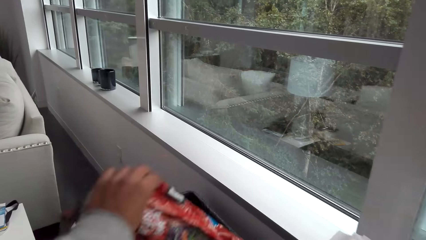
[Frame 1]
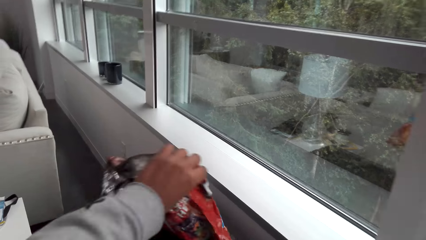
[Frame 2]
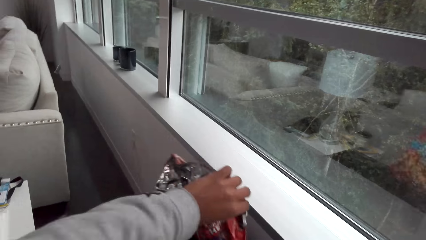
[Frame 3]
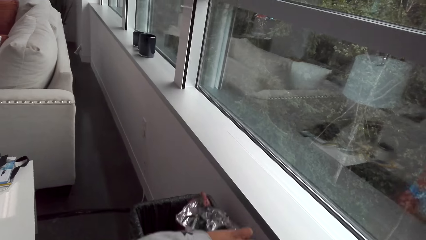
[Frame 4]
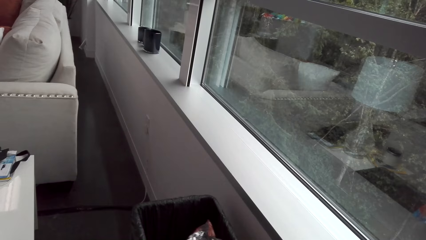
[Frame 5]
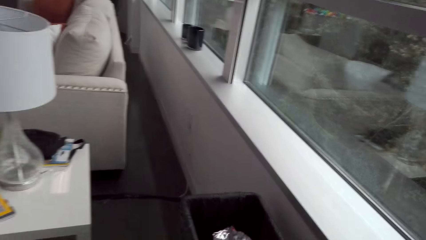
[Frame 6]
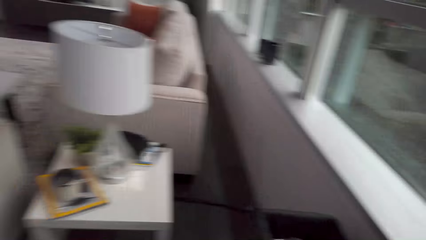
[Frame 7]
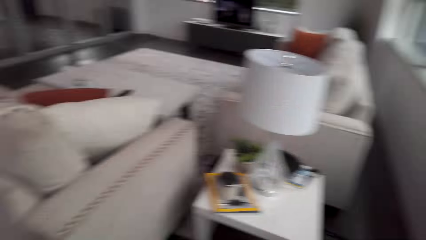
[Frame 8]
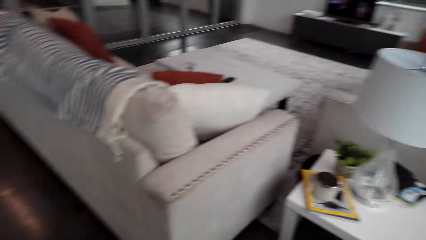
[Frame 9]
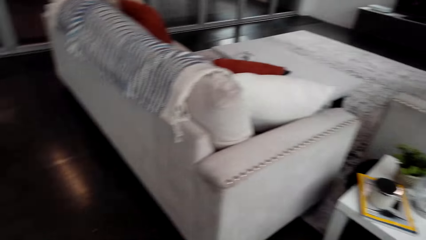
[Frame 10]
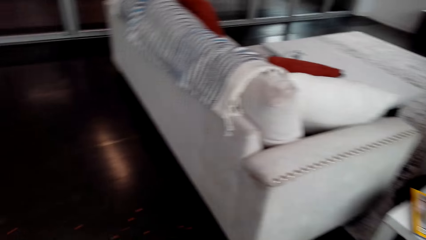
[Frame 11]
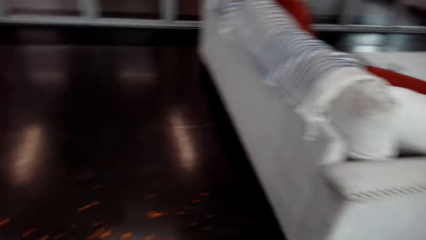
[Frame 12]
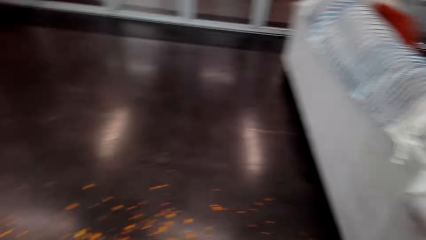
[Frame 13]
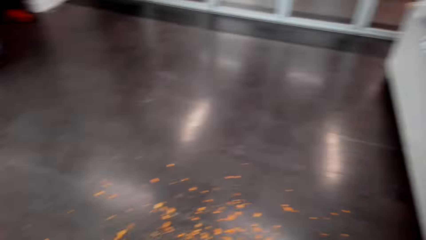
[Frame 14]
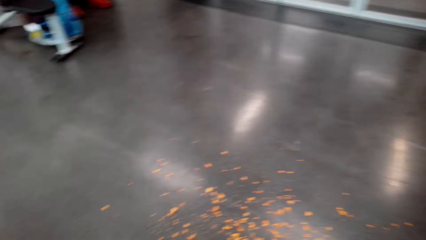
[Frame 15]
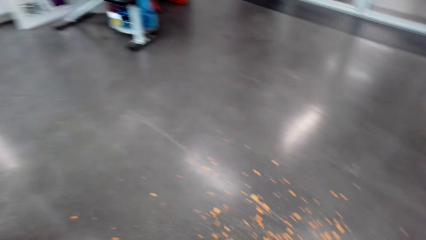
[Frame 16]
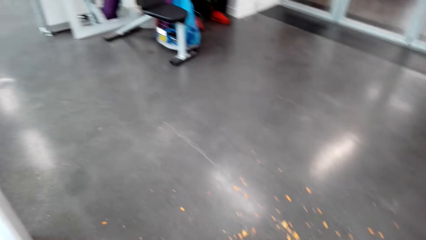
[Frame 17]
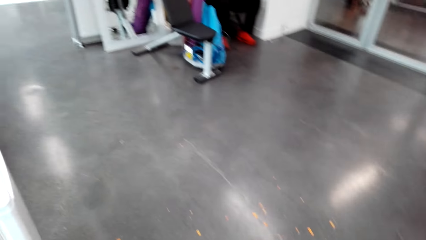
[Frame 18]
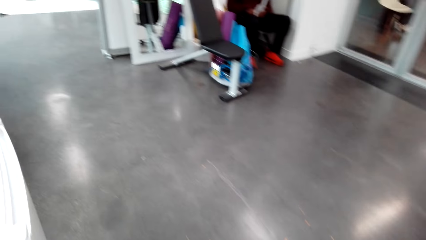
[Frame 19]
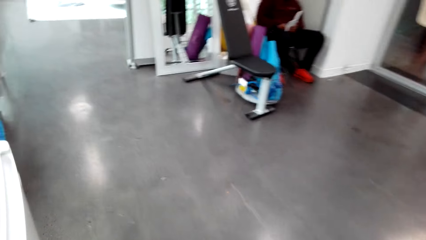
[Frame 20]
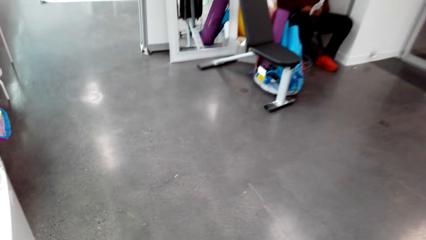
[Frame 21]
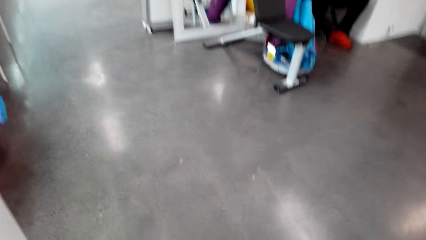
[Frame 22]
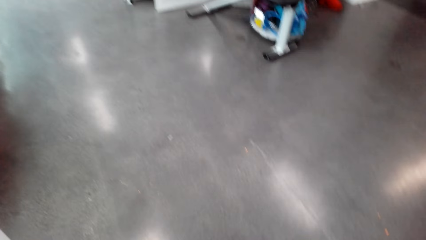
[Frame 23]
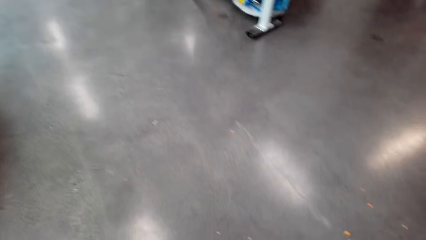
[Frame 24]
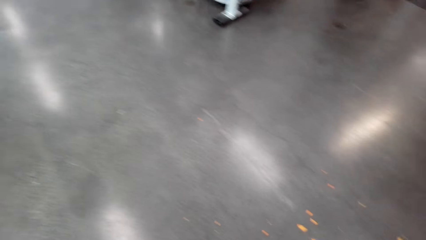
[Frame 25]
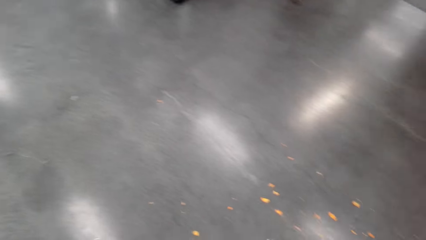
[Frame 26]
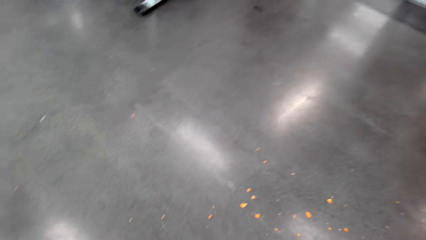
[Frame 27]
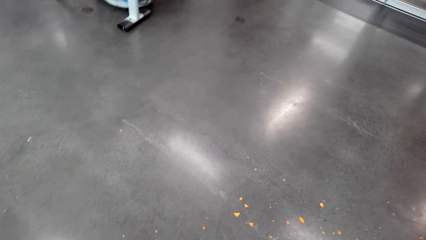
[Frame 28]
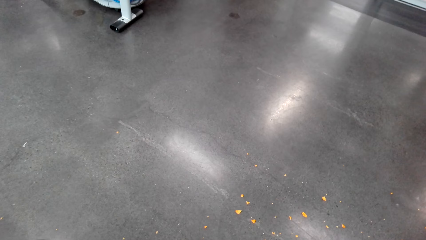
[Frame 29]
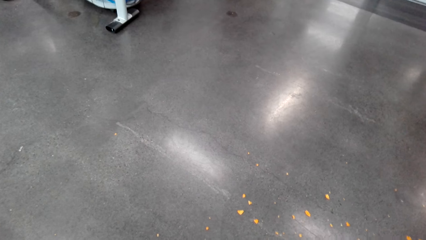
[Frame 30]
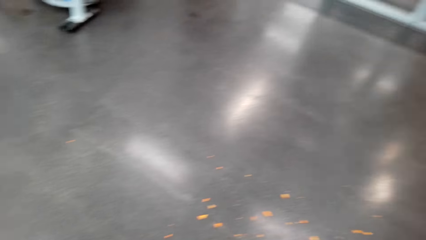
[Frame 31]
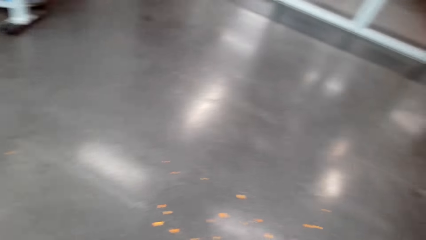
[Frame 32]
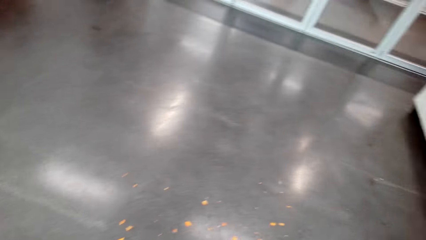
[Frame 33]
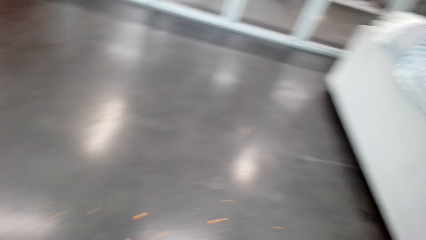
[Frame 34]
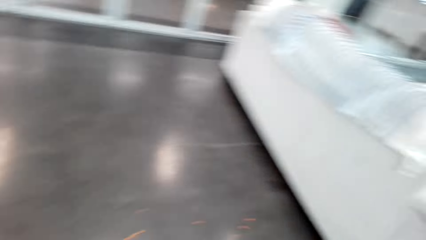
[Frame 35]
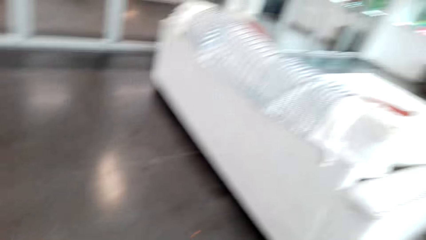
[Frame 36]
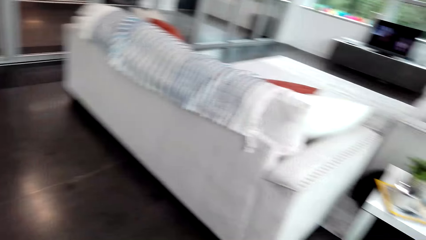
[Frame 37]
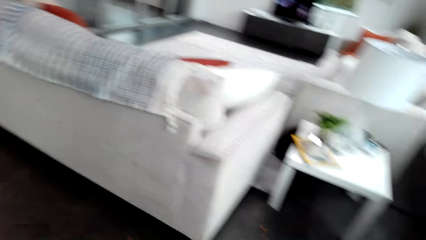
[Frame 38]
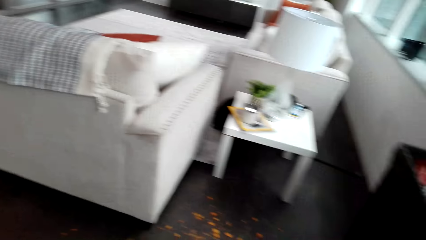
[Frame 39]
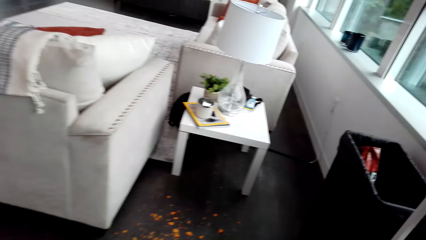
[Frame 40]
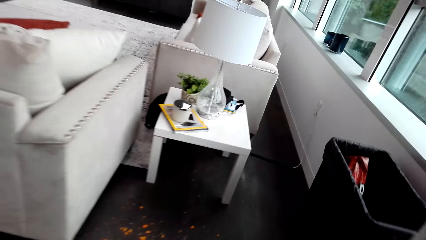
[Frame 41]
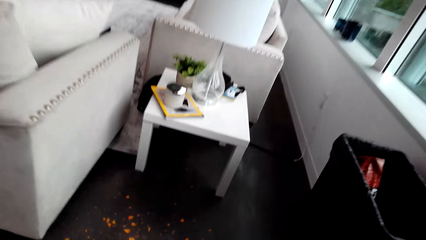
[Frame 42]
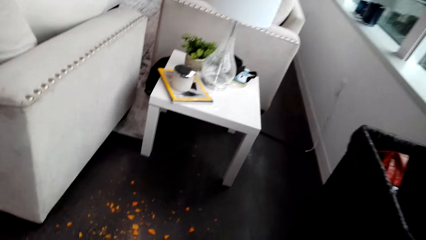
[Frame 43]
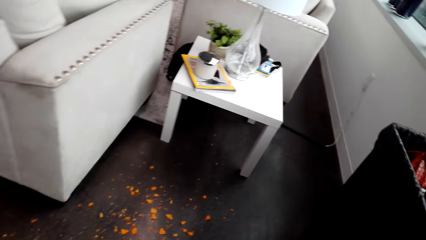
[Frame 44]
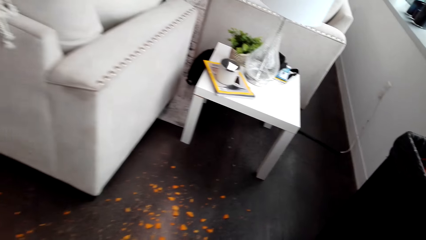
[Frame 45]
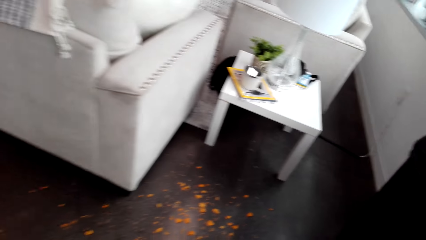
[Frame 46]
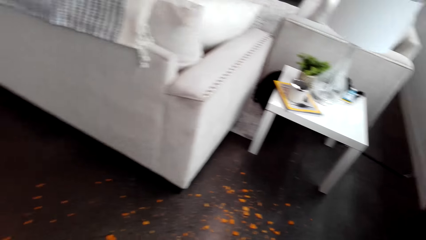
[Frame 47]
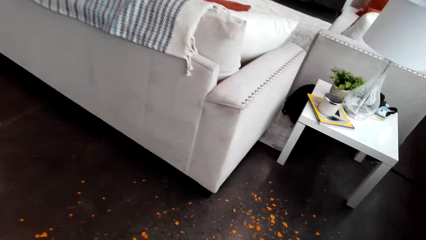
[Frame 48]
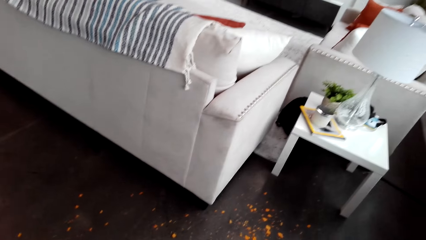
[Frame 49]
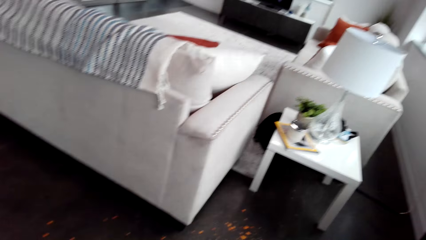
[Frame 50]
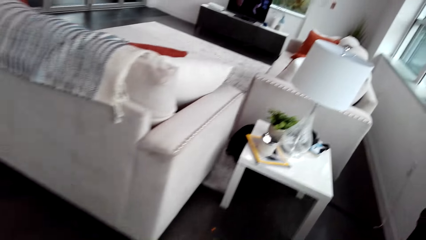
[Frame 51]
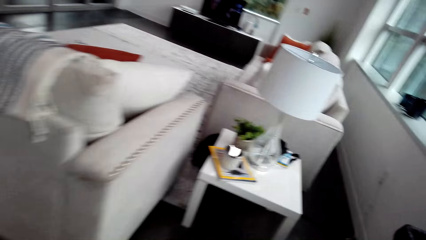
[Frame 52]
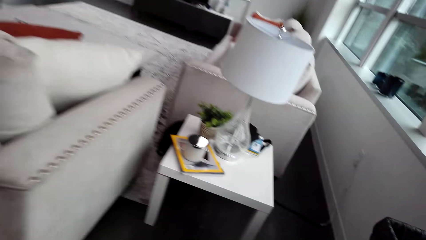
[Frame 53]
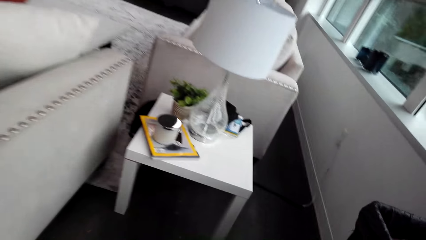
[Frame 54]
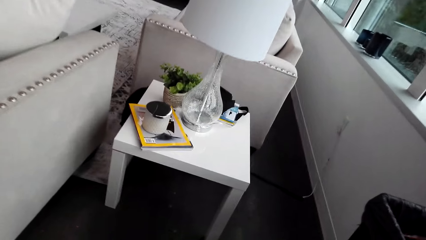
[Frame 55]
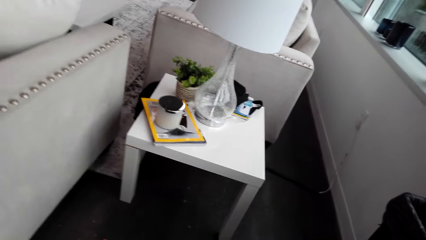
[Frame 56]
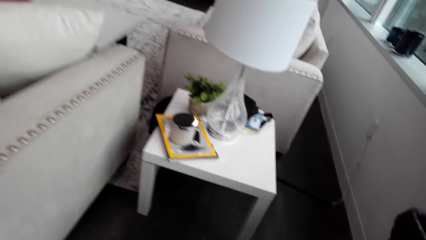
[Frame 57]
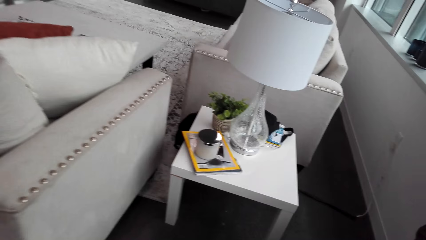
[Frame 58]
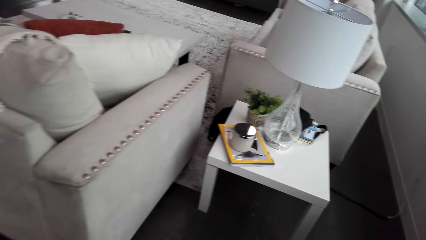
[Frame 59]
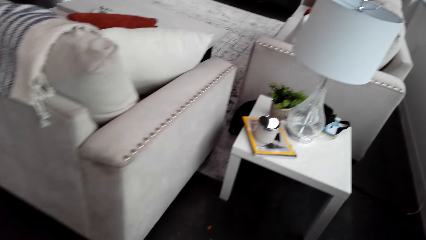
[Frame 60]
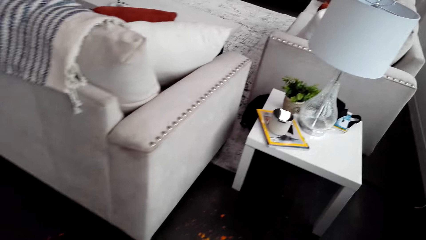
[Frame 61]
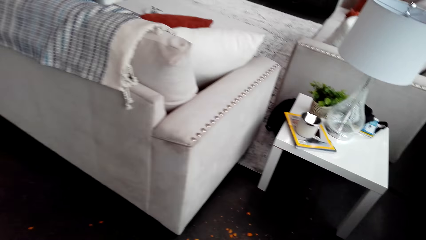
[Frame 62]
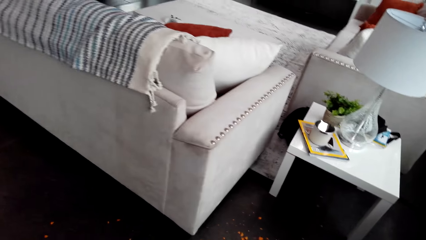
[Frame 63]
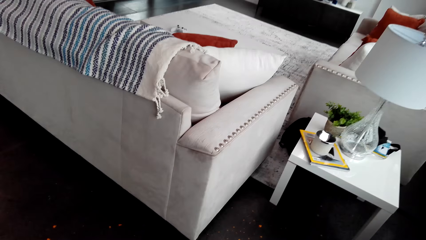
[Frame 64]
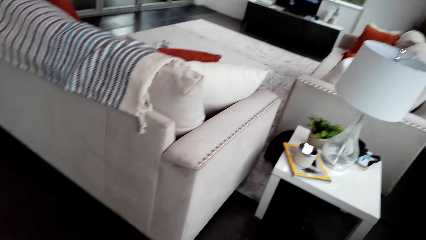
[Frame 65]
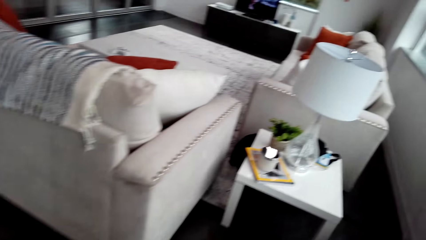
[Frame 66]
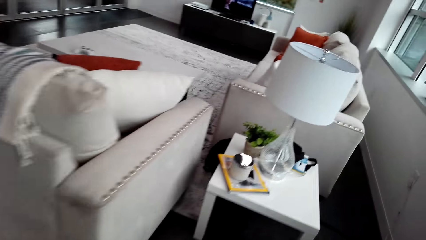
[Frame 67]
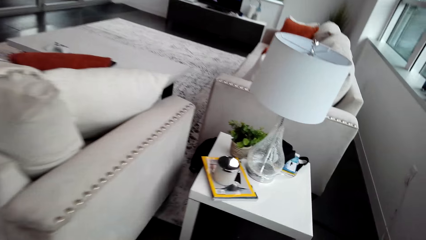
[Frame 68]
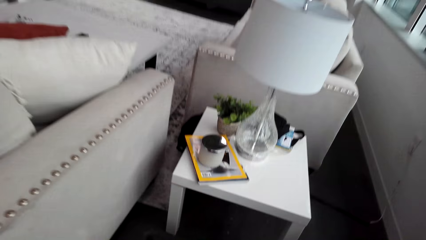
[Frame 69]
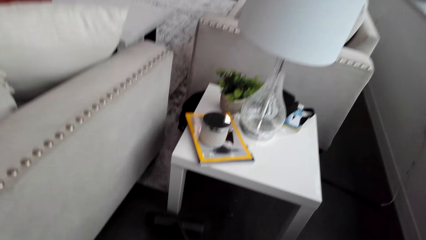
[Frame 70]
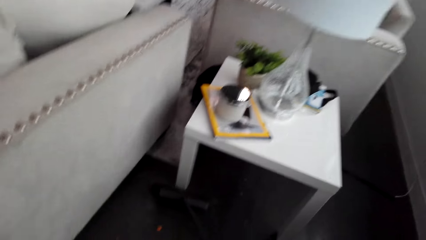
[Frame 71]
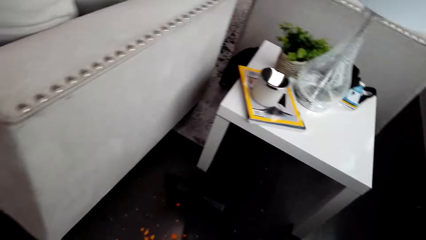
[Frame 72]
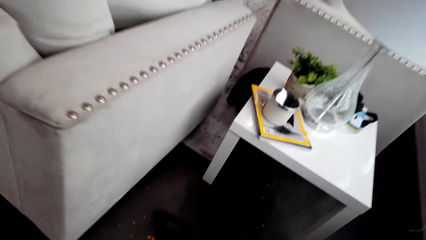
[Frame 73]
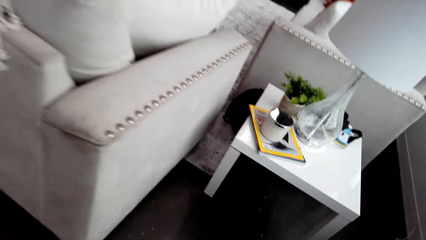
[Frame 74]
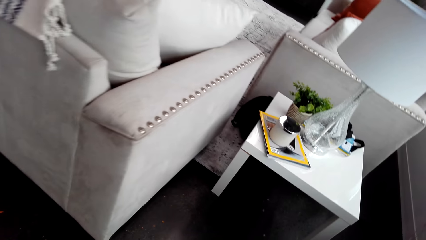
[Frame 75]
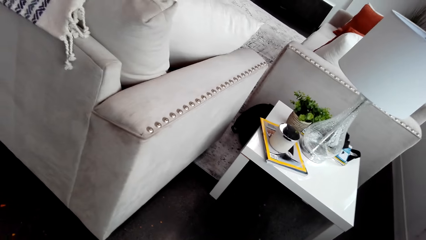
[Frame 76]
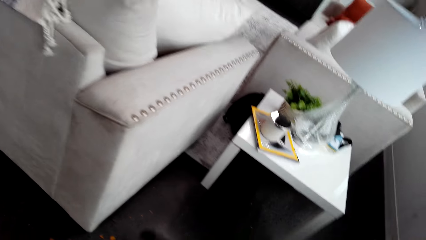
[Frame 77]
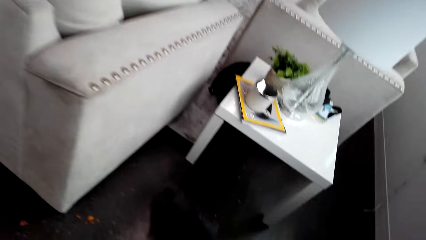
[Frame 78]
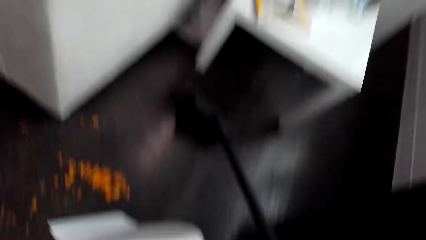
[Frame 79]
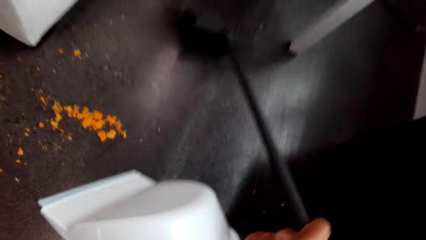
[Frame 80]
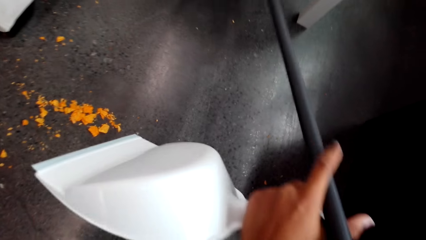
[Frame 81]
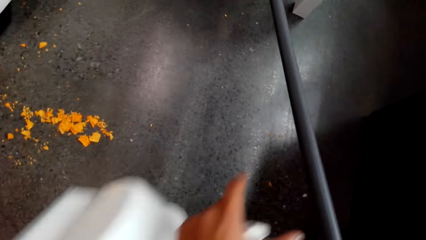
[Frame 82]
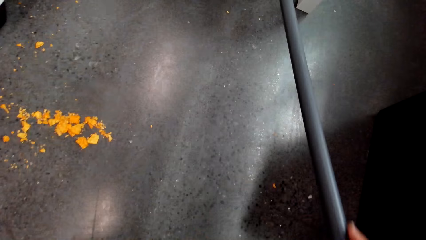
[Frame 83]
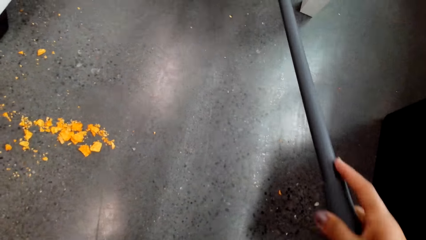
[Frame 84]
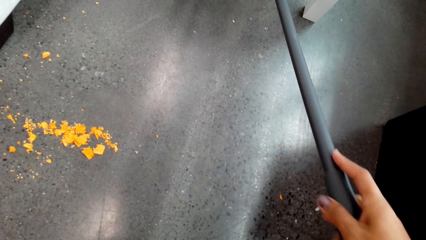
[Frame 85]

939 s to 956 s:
The camera wearer throws the paper on the bin. They put clothes in the dustbin. They clean the floor with the broom. They sweep the floor.
